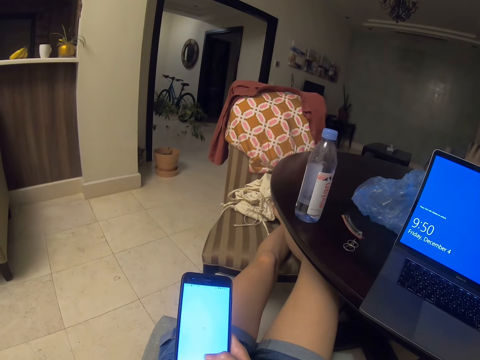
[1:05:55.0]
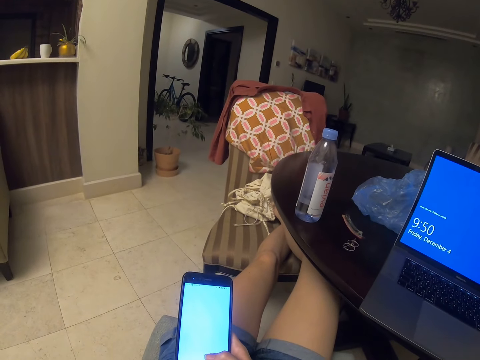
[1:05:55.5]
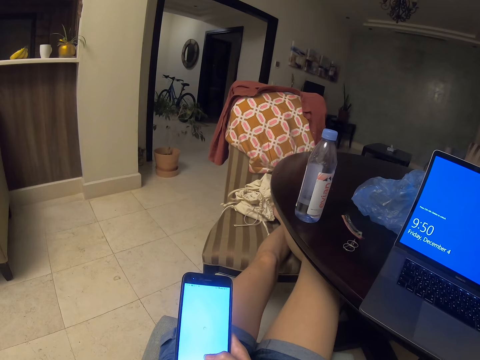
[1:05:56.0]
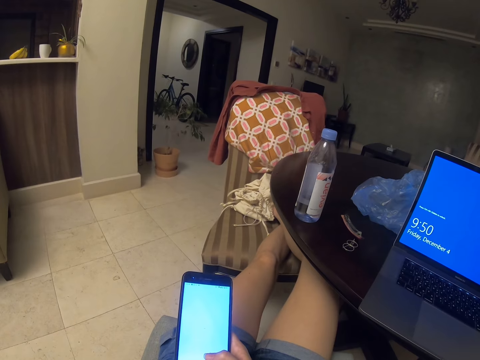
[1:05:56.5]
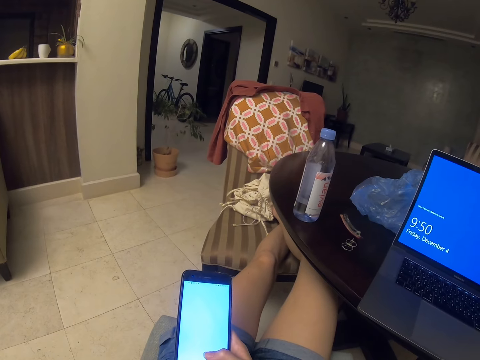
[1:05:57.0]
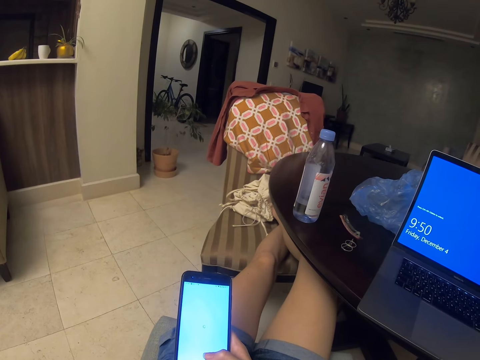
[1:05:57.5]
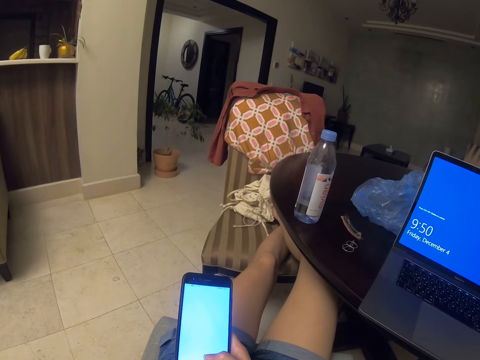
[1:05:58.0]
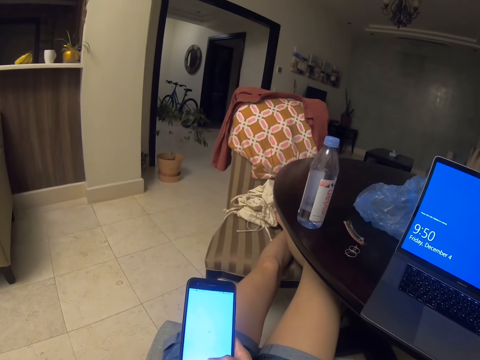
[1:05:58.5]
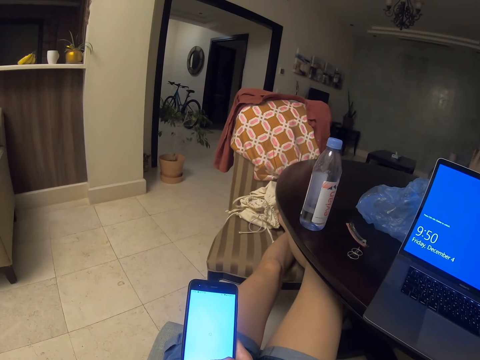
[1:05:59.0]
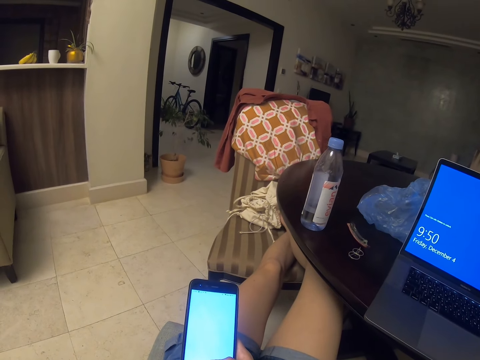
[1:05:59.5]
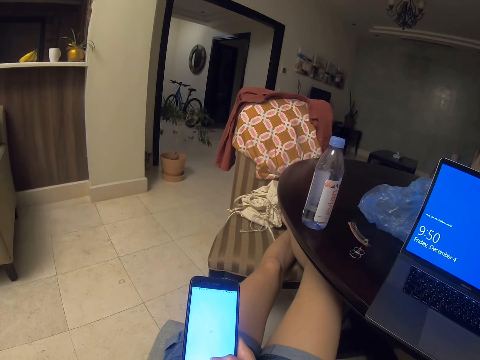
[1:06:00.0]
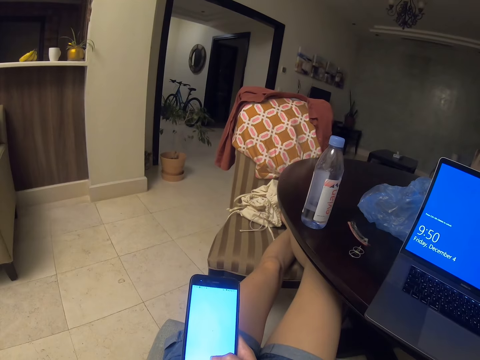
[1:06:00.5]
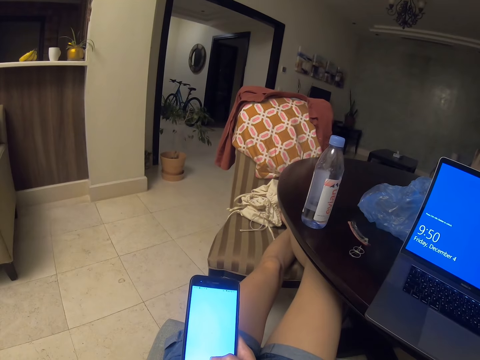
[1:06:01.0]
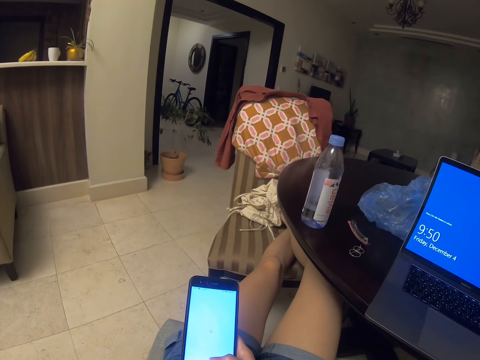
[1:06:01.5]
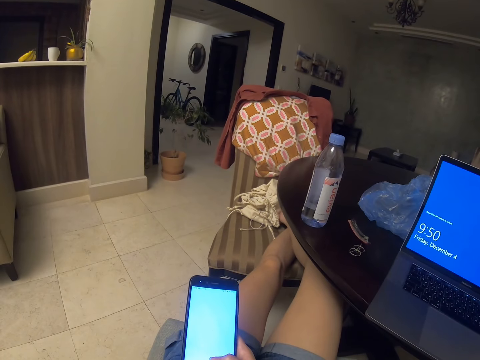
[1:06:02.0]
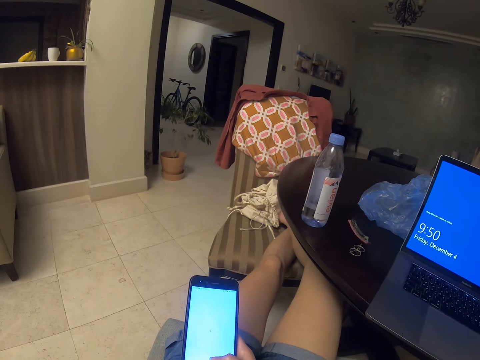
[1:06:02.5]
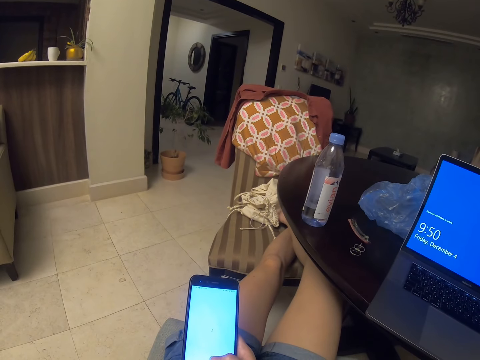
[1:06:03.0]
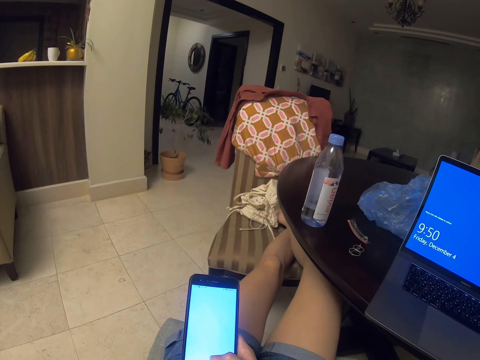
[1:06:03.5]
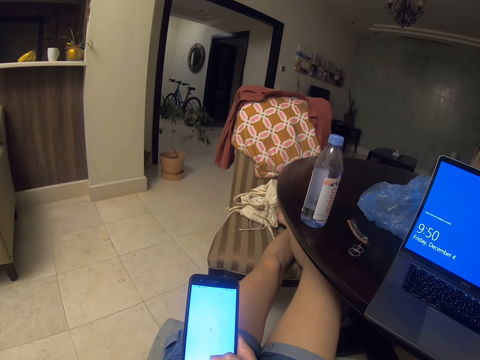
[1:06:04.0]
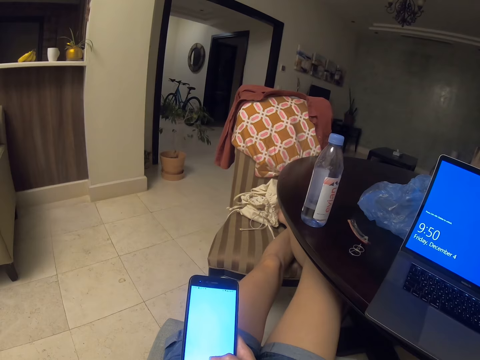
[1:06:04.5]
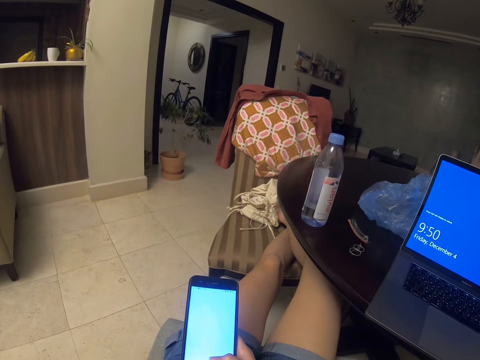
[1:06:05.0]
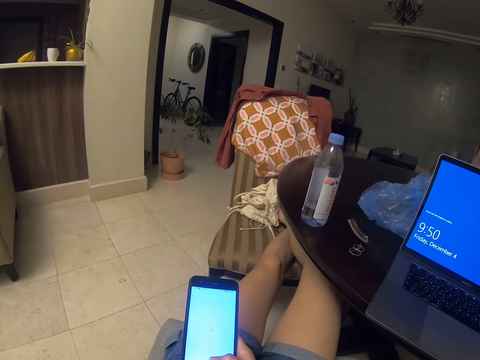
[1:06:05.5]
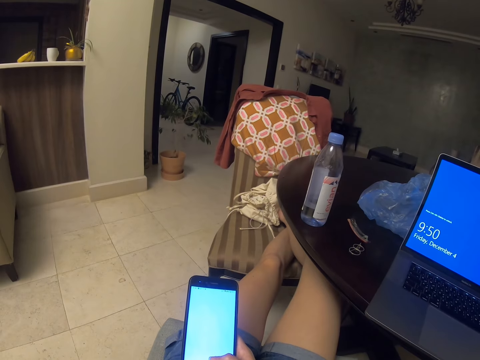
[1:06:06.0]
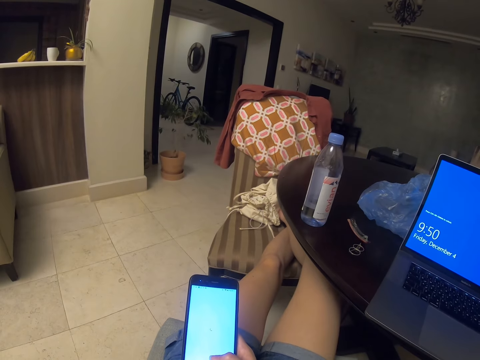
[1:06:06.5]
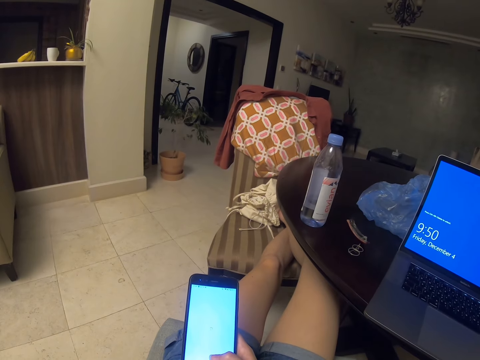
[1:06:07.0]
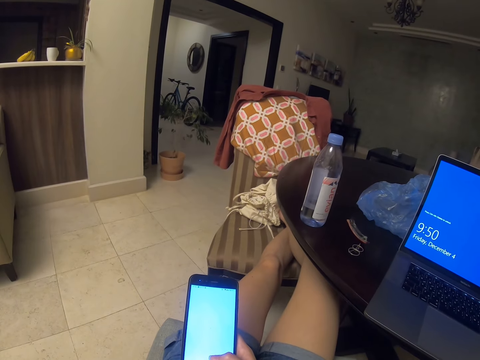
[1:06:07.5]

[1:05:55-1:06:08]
The camera wearer looks at the phone.

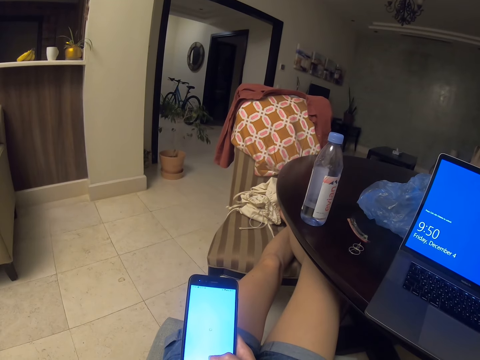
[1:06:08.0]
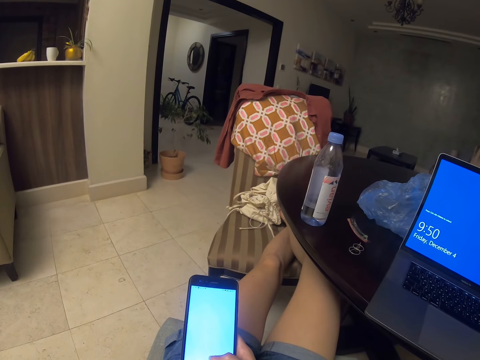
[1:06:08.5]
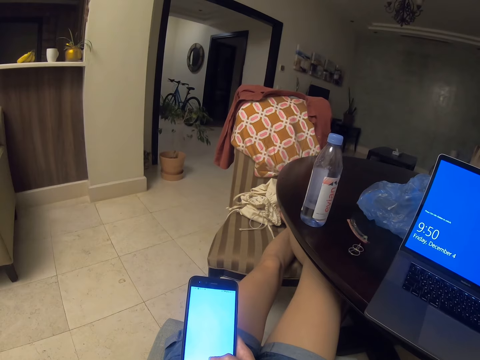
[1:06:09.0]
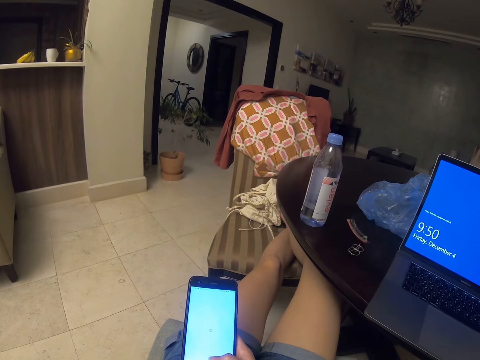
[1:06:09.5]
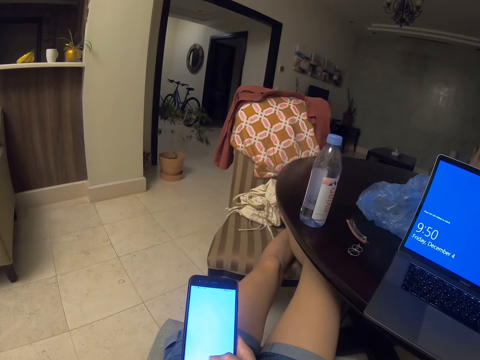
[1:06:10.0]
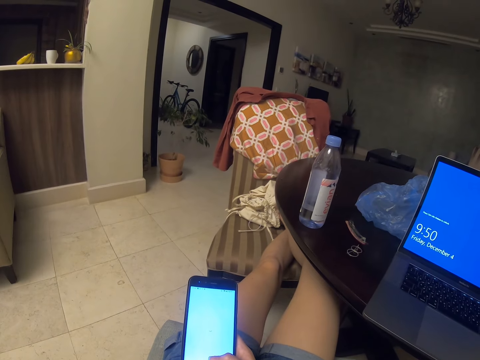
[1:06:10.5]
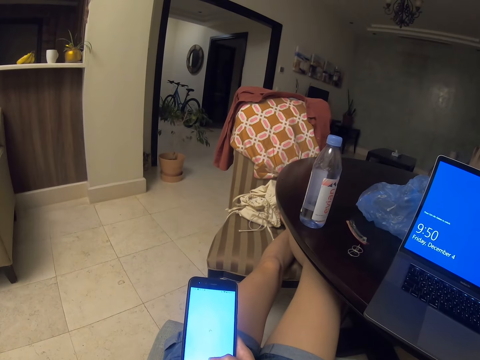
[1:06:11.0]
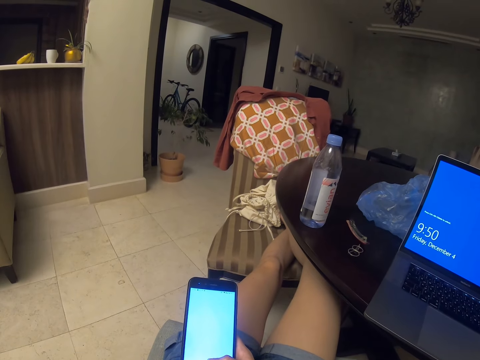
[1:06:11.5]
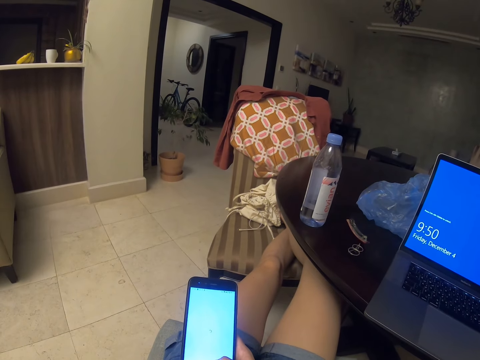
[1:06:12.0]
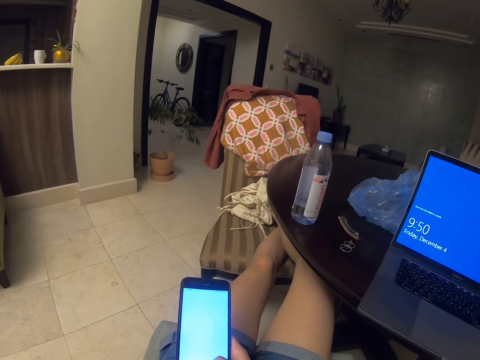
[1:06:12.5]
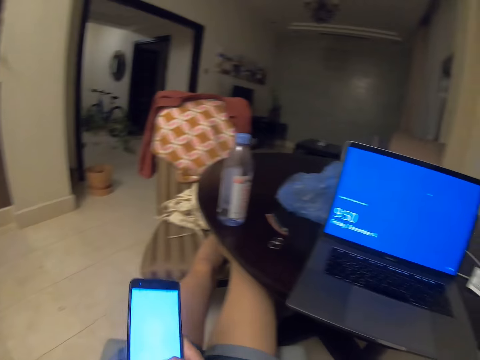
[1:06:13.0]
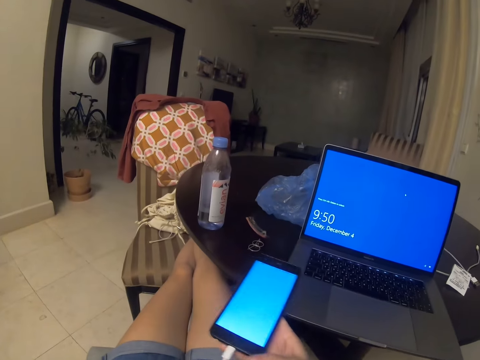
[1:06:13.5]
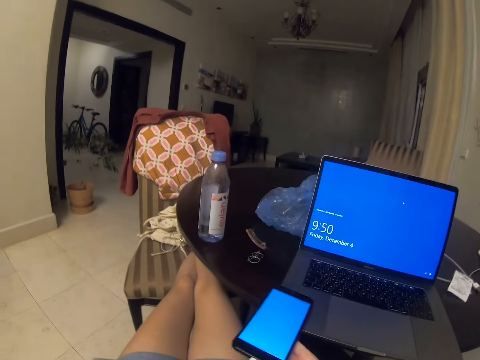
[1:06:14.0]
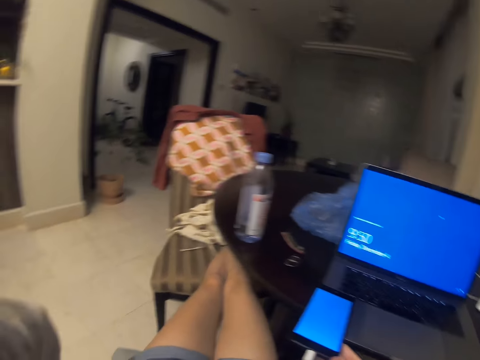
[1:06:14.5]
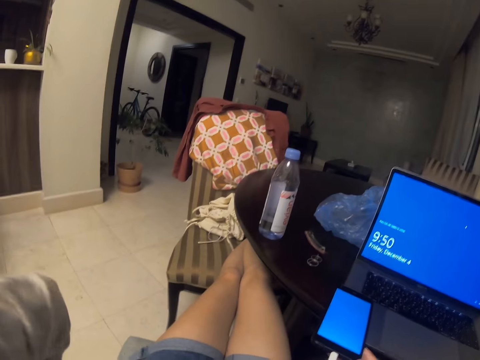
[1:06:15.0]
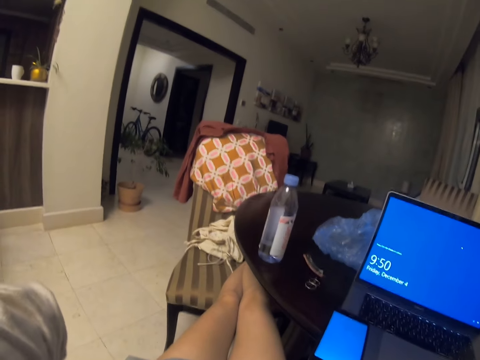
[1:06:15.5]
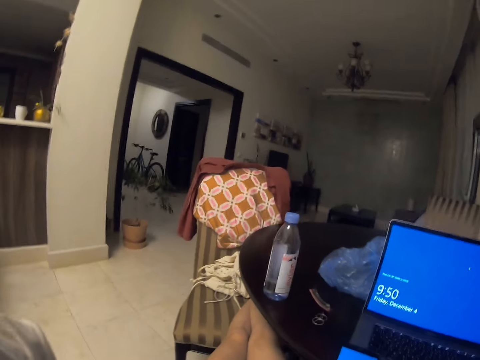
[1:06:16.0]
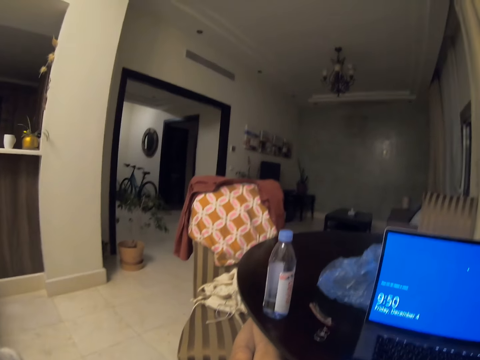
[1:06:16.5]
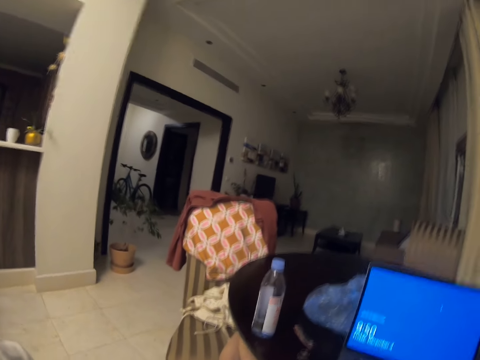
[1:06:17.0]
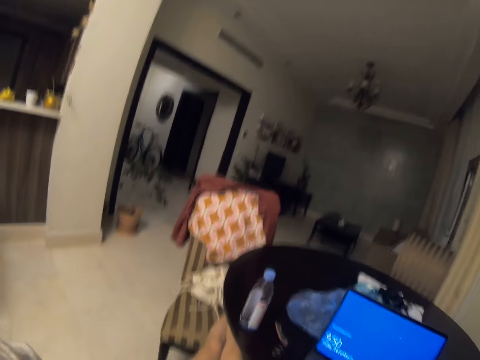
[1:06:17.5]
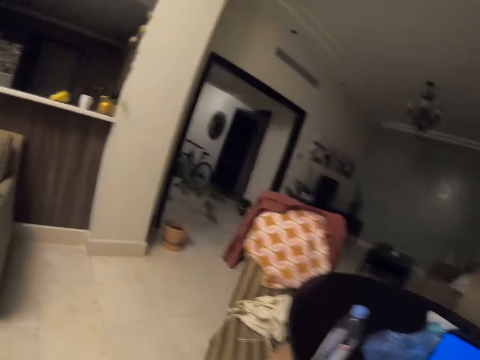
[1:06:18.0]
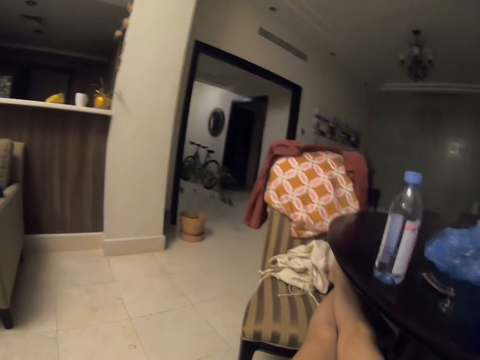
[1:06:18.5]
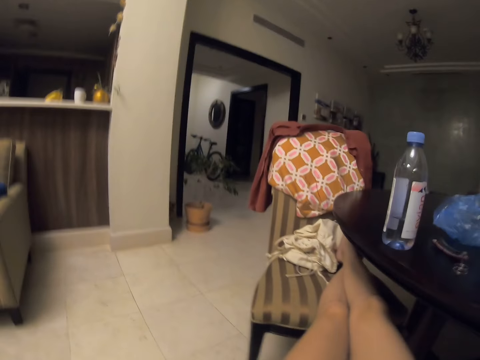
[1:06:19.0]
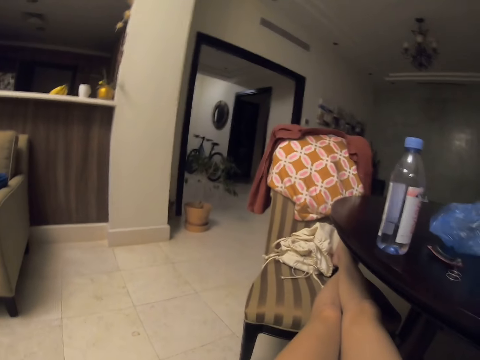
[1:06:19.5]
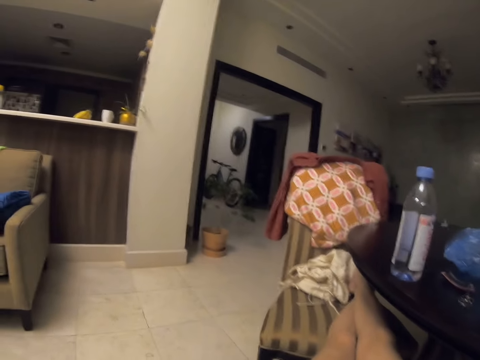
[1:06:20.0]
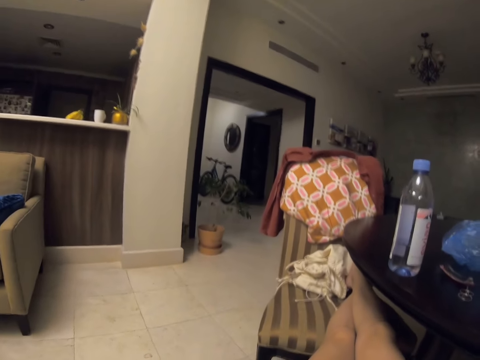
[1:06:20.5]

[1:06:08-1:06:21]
The camera wearer fixes the camera. They put the phone on the laptop.
